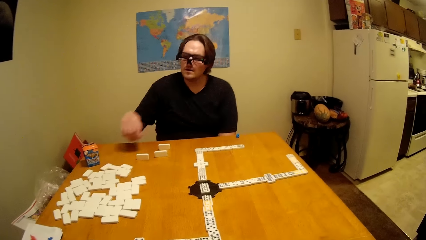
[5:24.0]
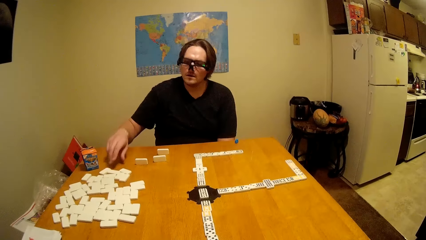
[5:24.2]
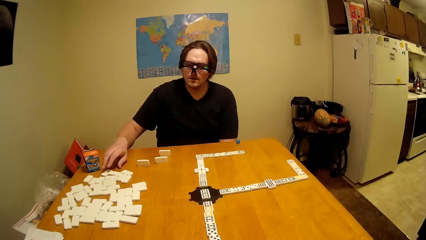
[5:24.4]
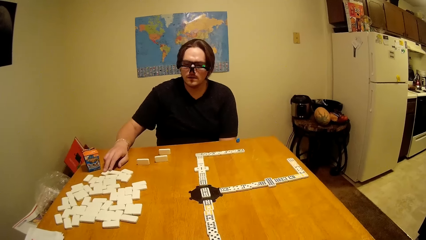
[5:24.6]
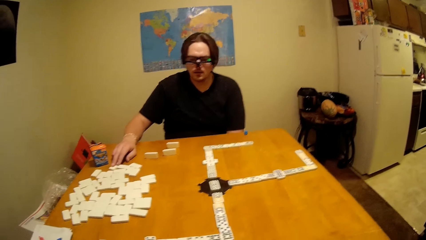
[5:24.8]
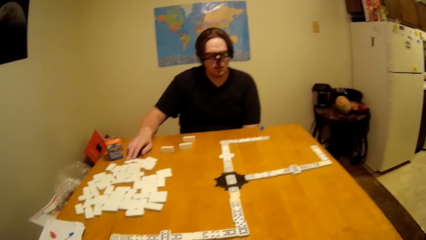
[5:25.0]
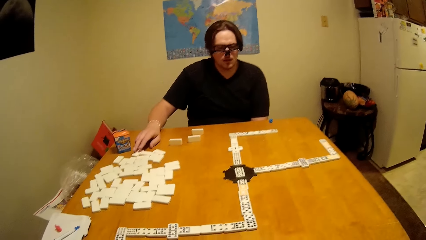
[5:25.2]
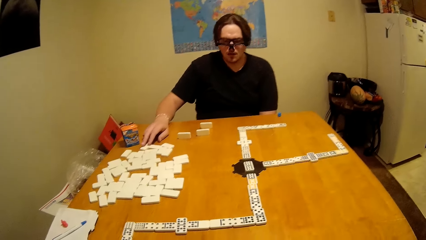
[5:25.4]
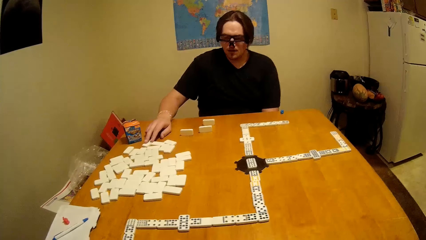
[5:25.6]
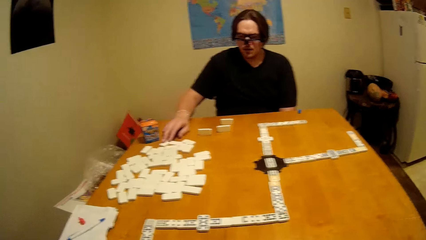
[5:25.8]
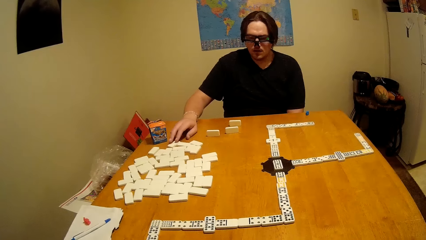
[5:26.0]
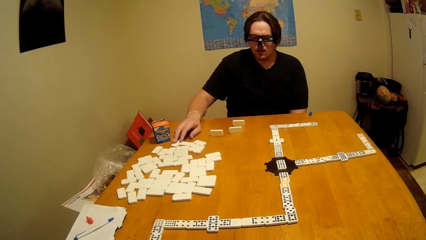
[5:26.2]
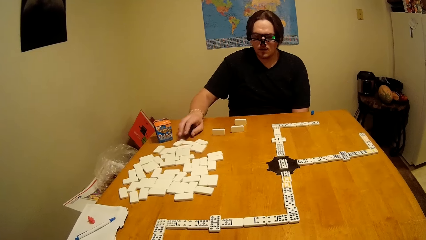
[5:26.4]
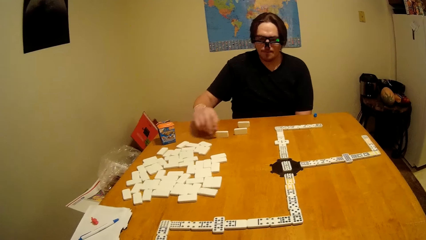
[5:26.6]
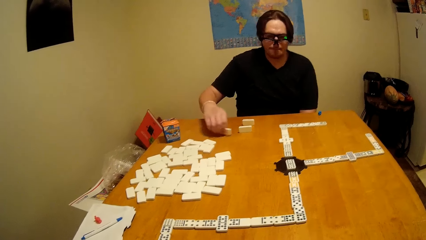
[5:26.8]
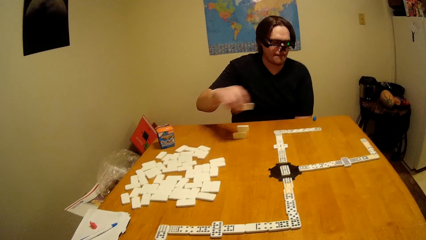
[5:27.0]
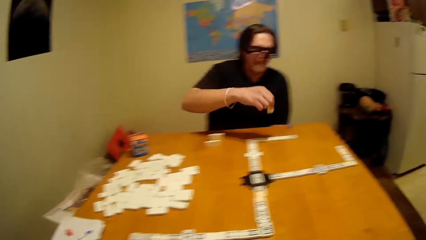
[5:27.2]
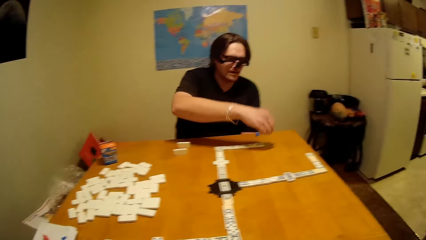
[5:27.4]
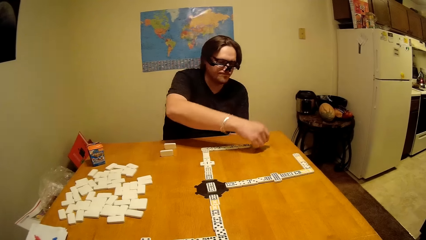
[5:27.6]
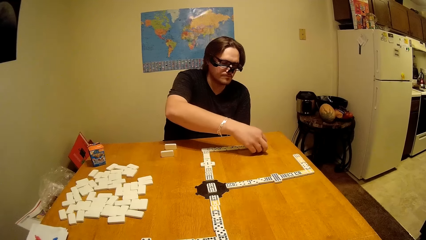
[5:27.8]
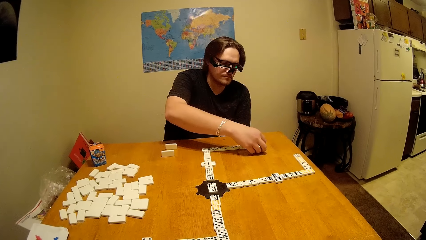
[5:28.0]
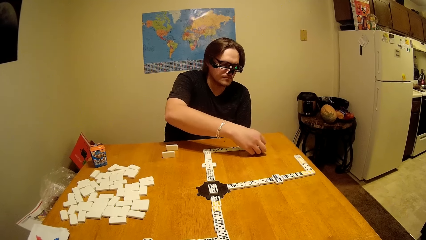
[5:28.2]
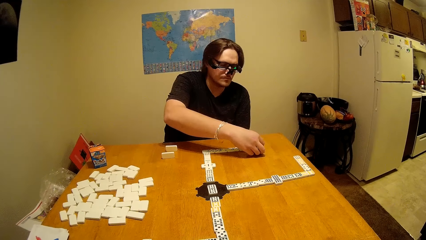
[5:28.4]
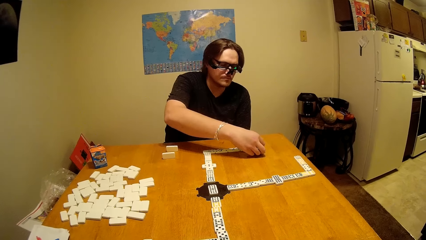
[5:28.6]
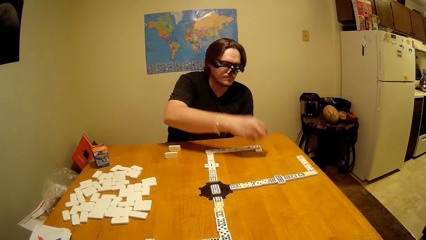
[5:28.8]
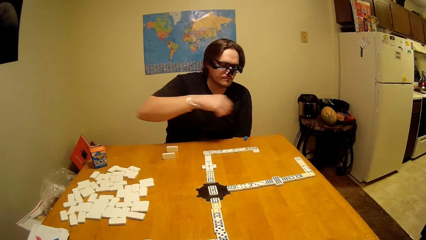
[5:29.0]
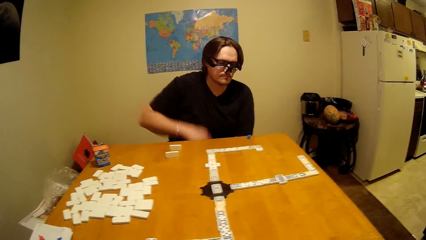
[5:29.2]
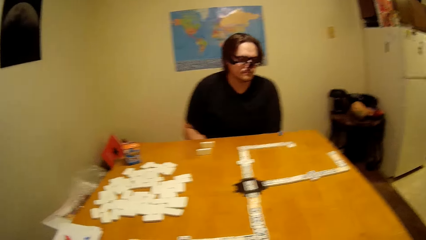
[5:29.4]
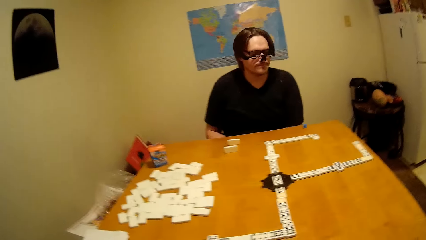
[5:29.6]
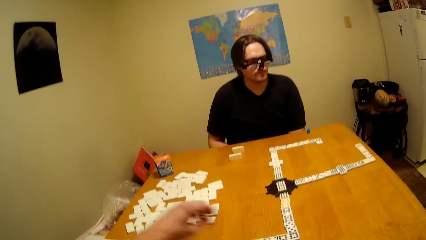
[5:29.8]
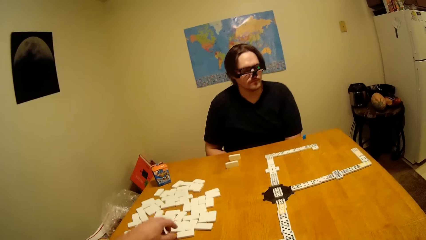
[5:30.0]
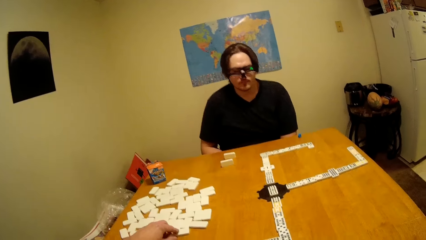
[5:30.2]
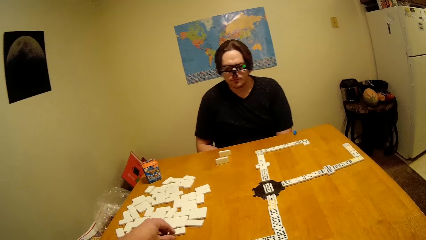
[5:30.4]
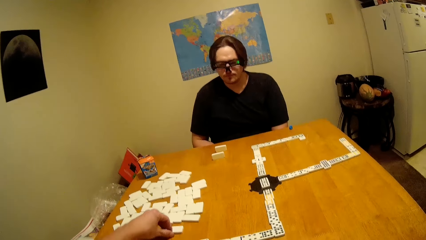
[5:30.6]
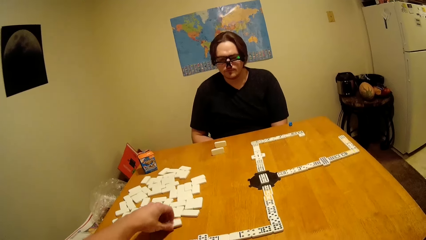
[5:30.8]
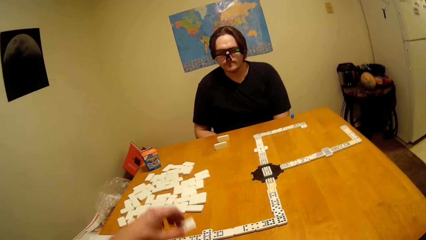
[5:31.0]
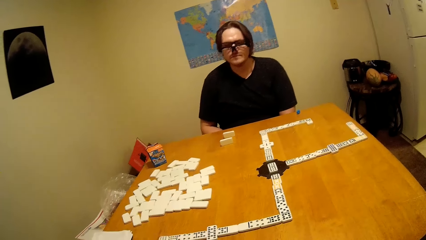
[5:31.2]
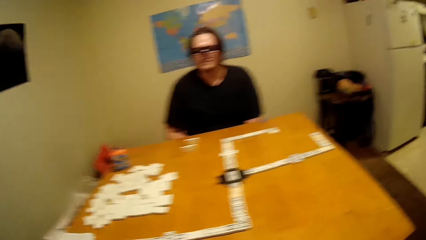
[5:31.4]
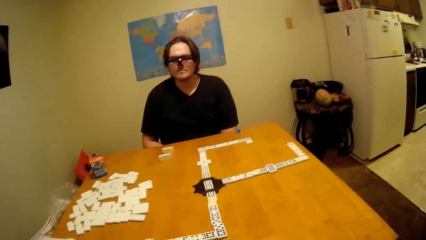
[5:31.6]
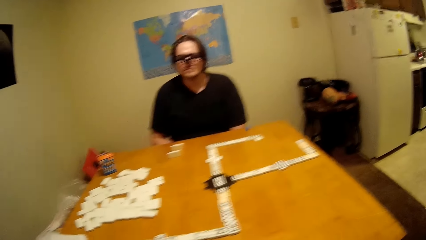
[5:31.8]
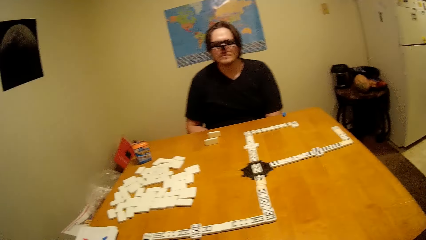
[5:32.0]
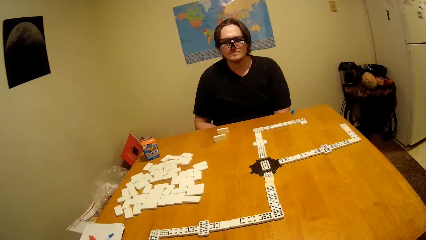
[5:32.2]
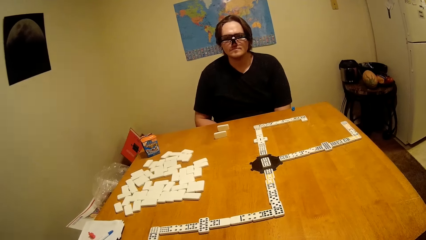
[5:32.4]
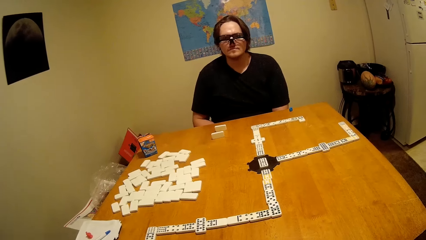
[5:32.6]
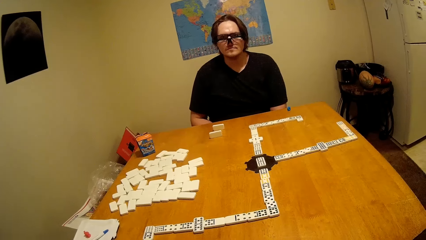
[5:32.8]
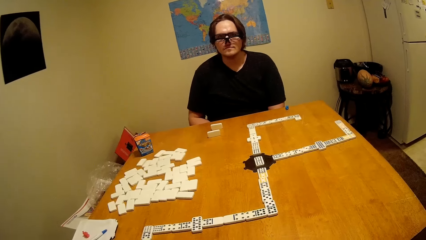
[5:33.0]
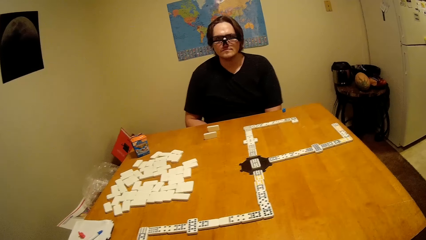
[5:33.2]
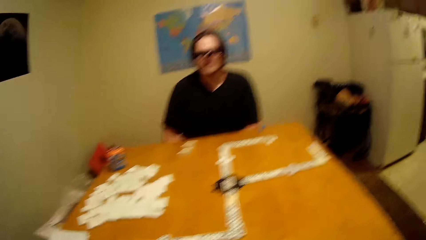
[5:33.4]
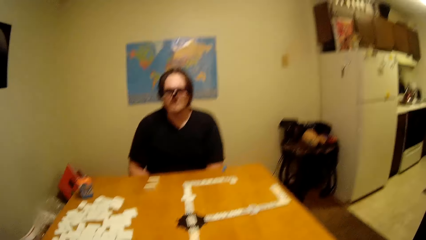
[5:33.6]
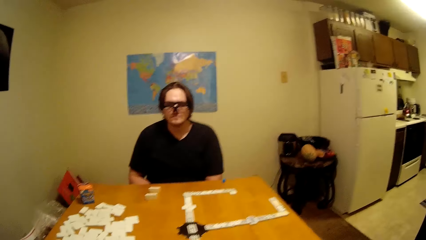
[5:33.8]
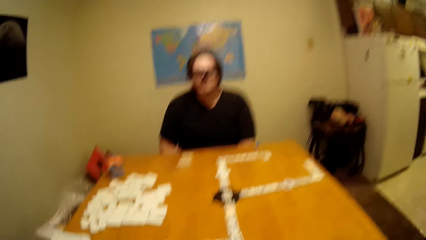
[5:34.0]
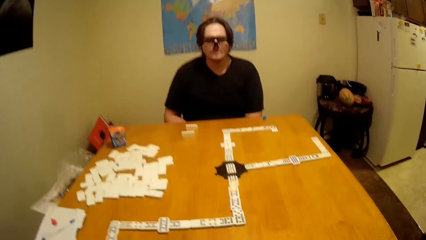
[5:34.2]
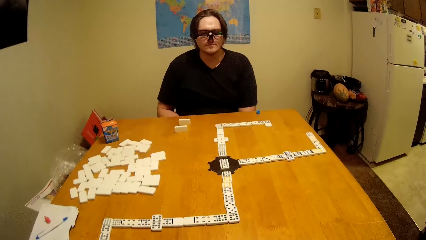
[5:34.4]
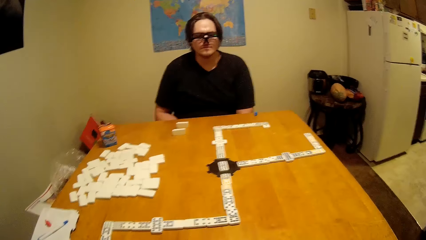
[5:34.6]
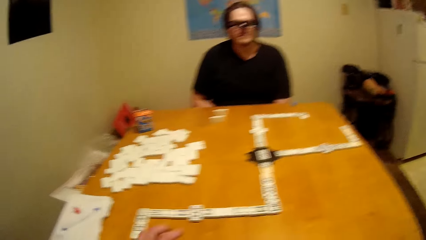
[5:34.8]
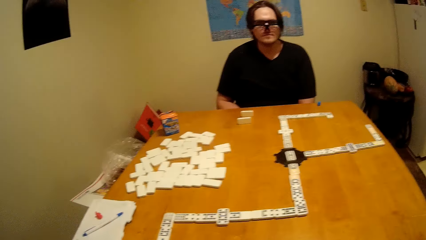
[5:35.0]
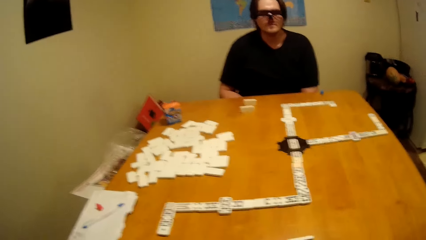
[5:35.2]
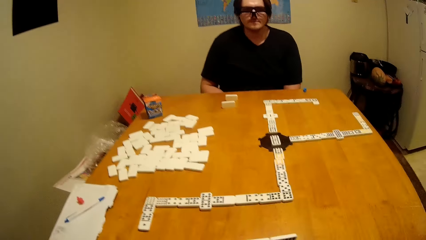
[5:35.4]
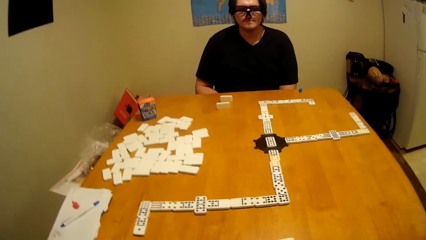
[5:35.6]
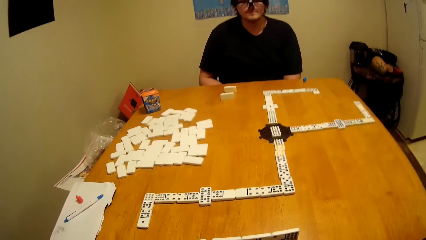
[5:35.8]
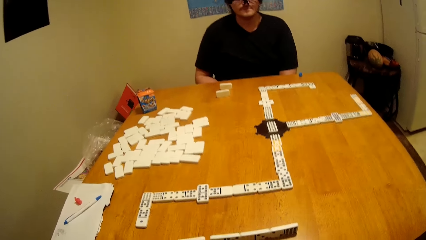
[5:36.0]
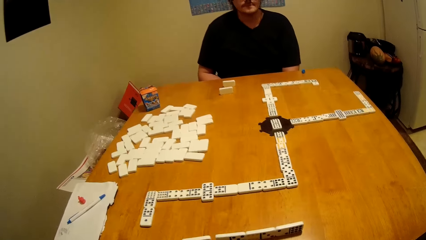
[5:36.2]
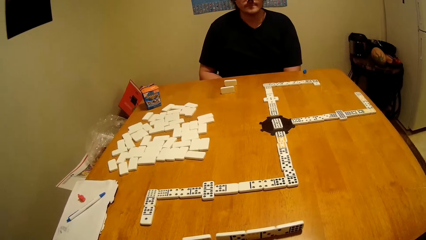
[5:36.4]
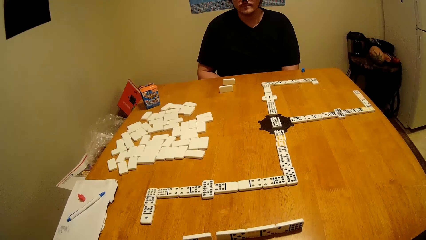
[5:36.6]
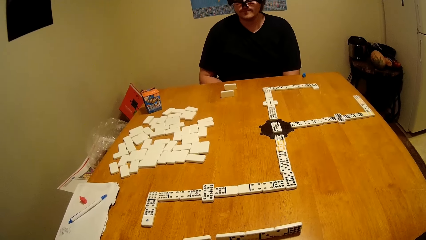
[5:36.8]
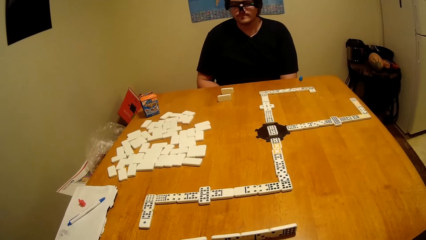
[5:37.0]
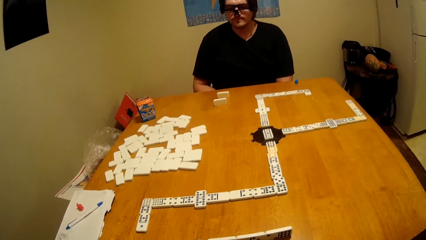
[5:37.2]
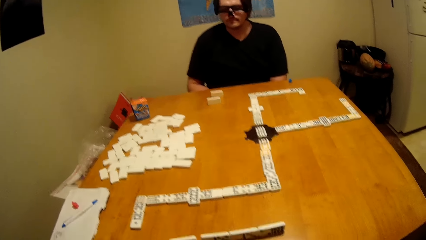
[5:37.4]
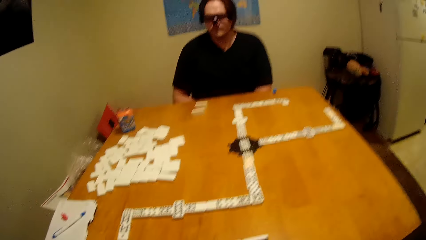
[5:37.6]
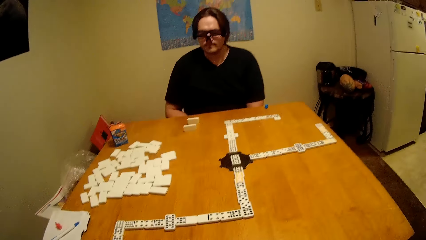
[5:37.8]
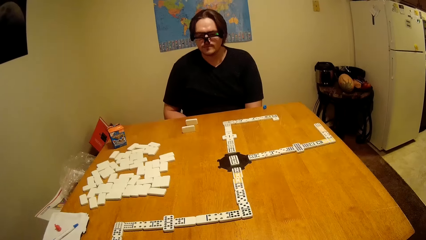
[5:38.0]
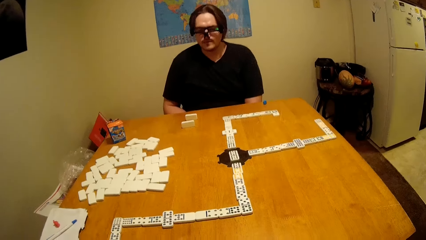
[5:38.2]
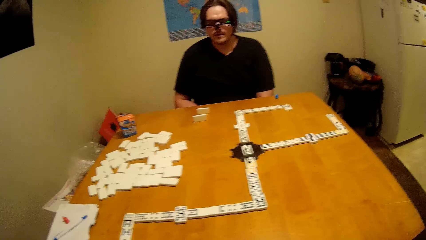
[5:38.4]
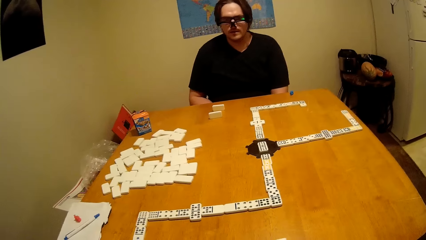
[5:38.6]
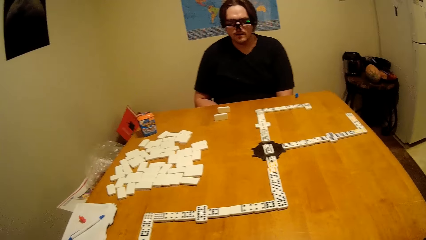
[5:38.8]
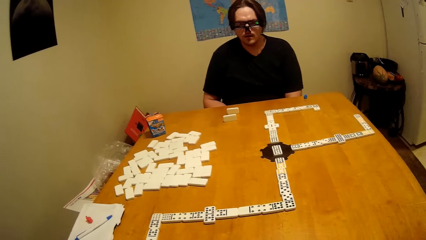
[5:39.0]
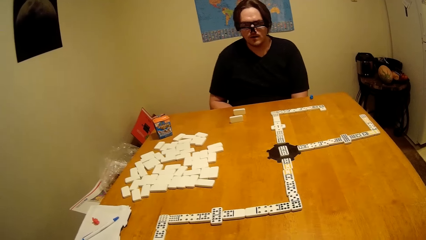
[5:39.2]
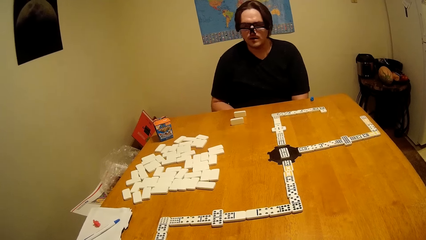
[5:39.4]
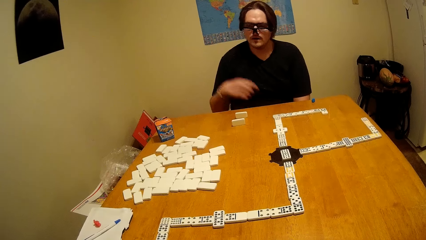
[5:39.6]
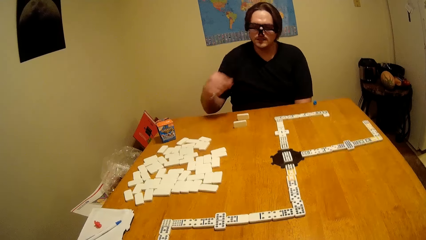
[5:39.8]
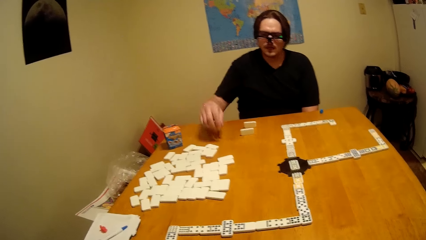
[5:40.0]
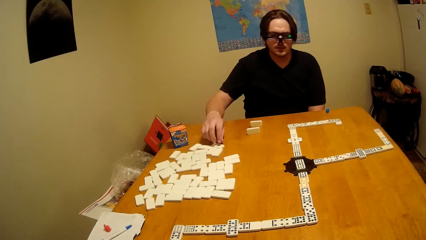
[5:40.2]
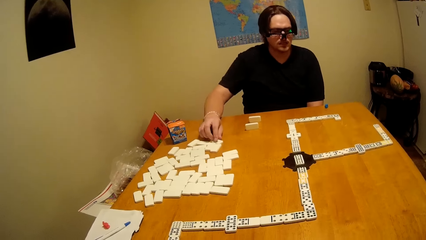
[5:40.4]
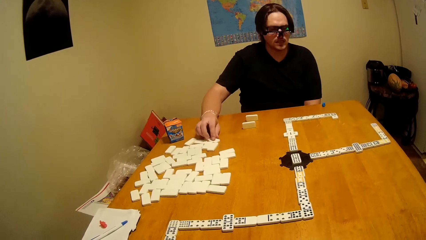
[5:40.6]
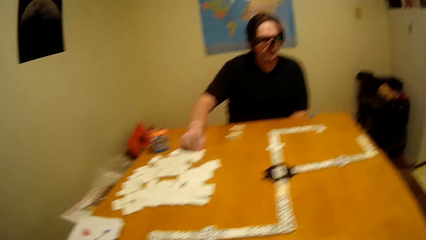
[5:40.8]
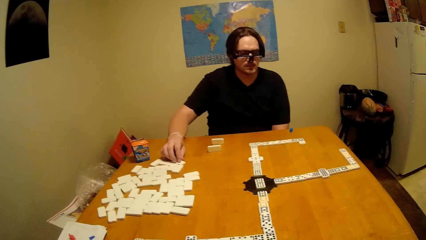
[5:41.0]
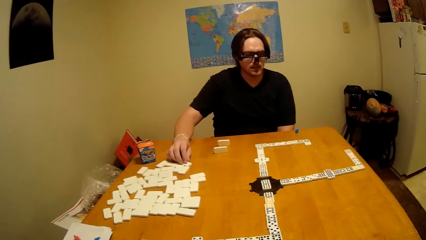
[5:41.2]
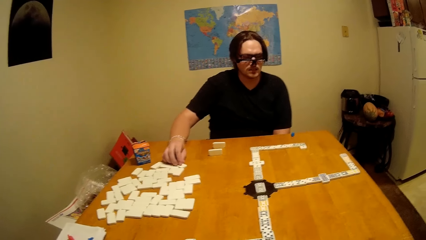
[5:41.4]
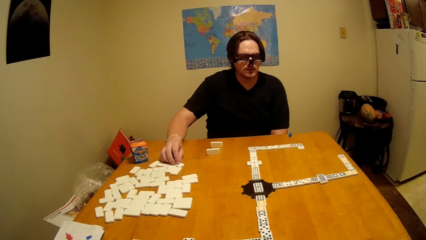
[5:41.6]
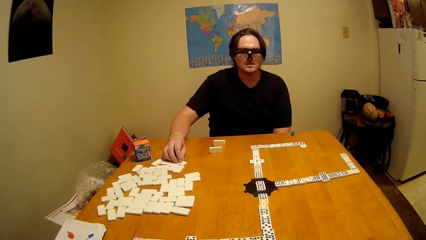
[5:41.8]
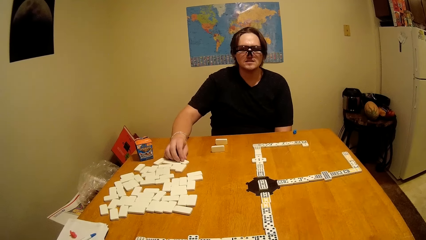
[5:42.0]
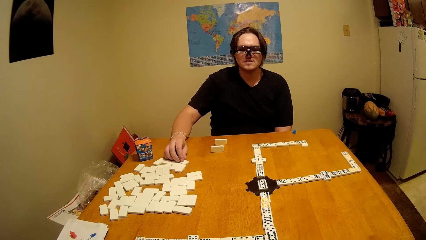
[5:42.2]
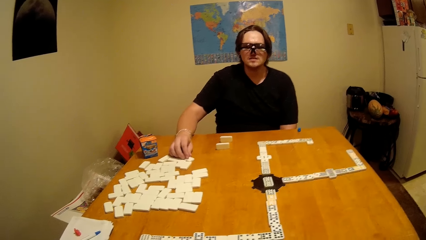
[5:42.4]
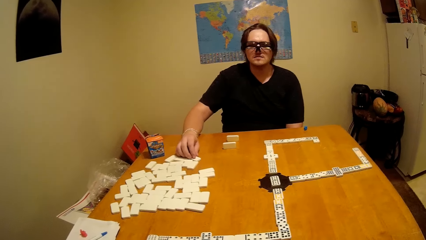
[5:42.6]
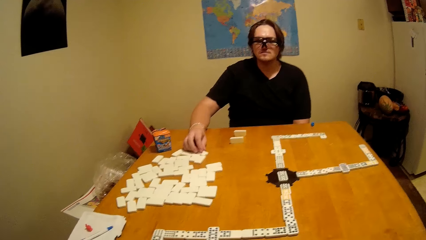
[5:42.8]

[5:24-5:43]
A man takes a dominoes piece or dice. He plays the dice and puts the dominoes piece down. The camera wearer takes a dominoes piece or dice. They play the dice. The man touches the dominoes piece and holds a dice.
